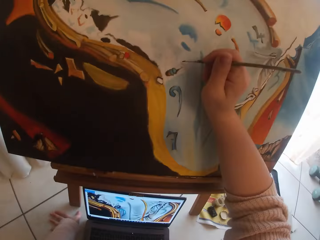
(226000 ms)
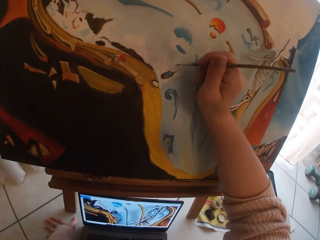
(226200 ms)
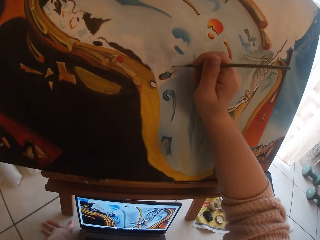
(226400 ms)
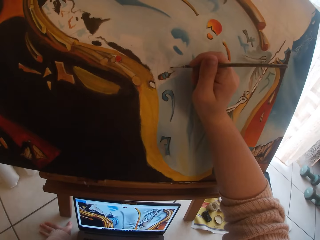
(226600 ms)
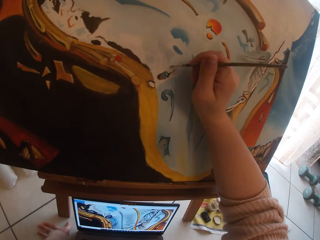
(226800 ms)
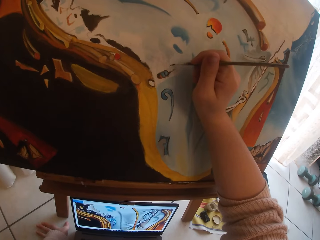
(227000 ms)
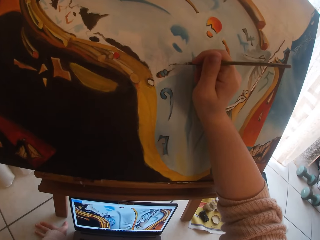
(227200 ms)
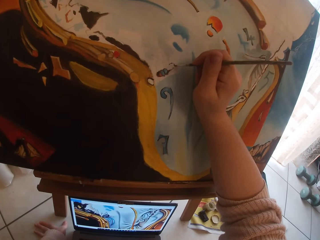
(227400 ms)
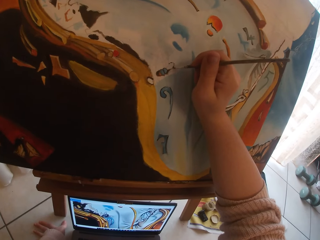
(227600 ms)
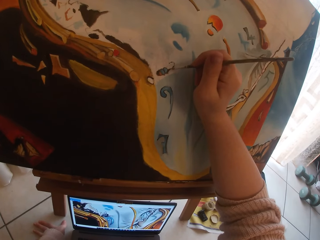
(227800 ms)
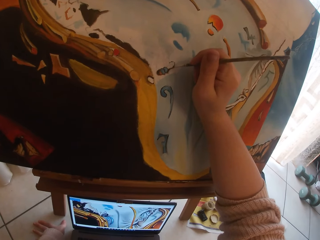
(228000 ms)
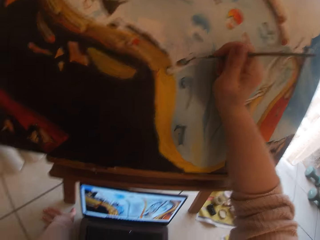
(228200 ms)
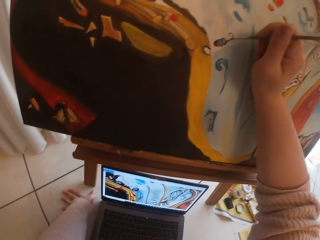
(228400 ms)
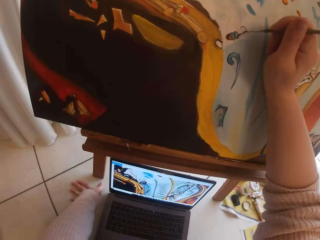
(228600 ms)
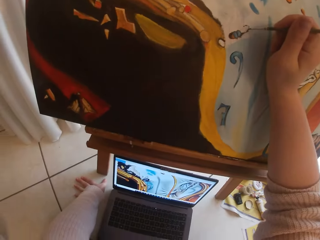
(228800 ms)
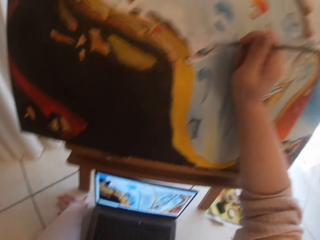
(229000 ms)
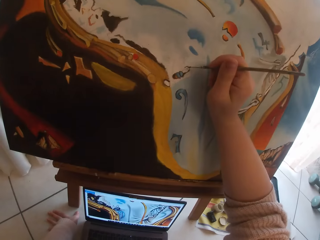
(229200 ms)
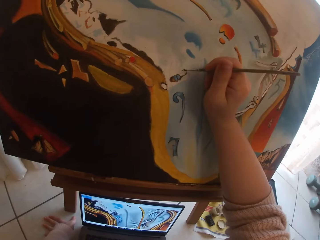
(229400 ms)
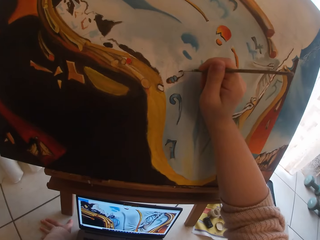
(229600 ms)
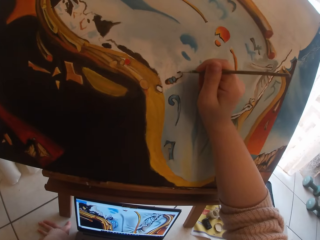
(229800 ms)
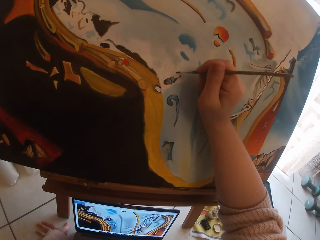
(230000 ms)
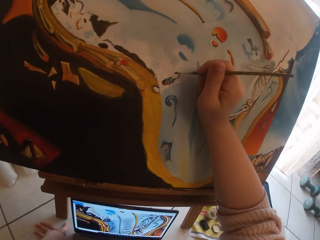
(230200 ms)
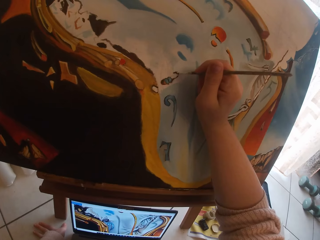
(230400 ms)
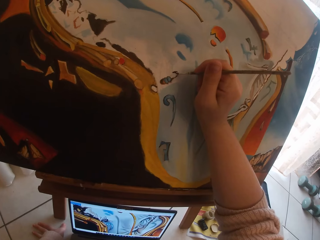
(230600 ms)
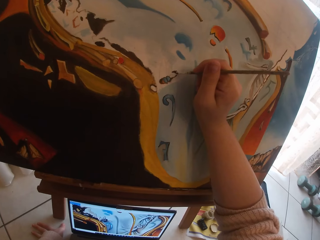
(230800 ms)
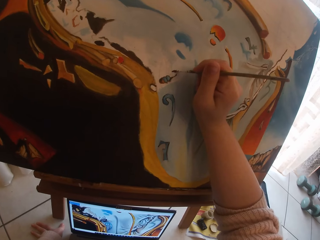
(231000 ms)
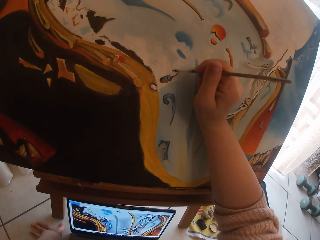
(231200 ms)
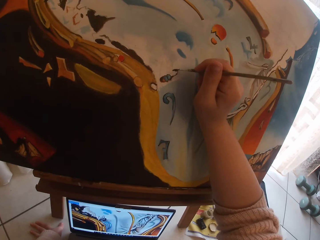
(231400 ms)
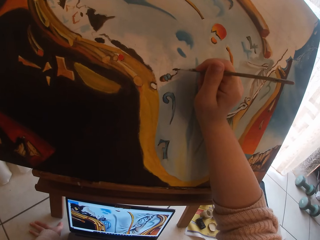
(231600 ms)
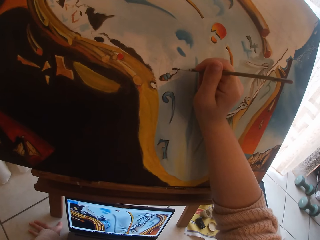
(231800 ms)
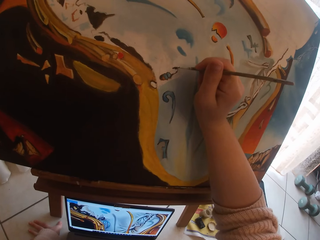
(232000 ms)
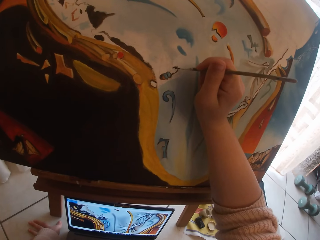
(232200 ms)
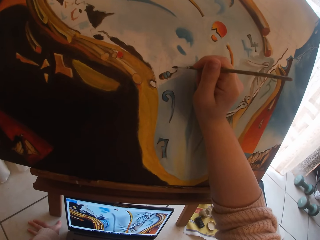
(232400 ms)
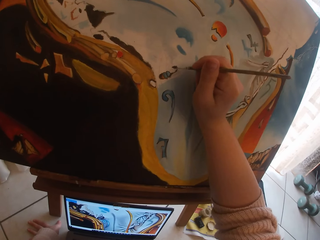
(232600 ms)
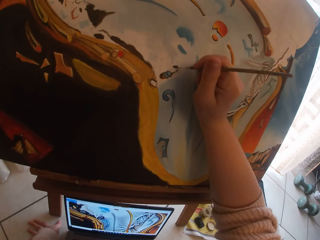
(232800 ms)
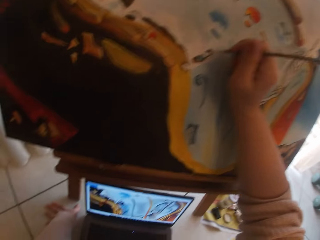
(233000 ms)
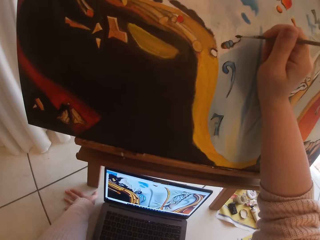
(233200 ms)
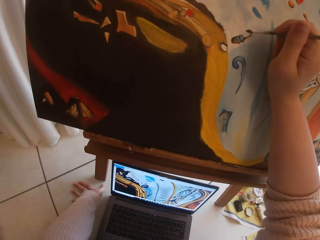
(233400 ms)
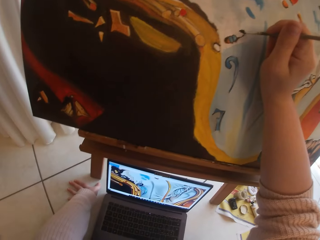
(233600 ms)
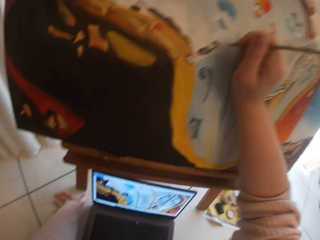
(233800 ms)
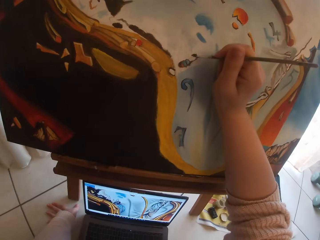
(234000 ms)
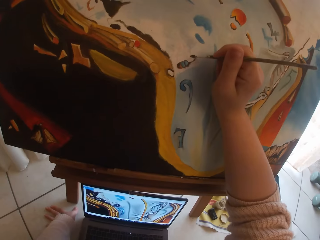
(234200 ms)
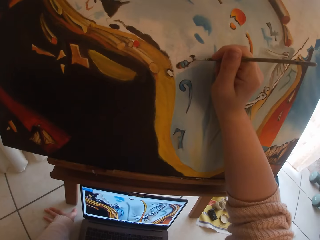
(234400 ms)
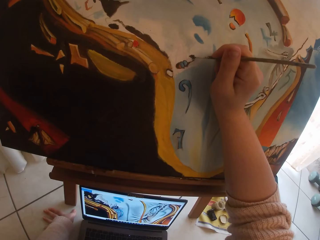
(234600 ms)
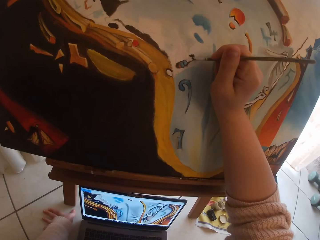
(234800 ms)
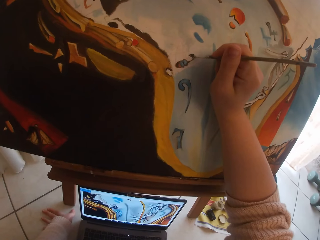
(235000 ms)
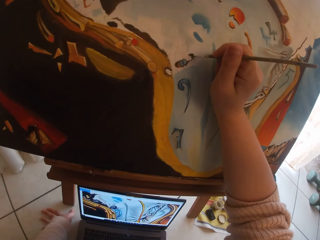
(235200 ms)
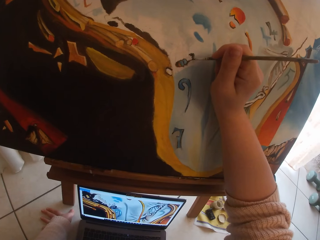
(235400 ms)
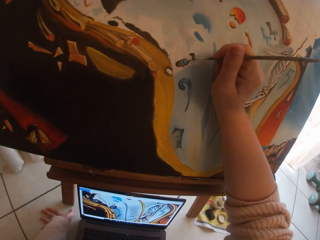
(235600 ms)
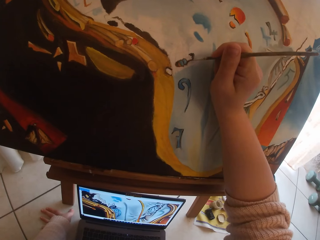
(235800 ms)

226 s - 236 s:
The camera wearer paints the canvas.

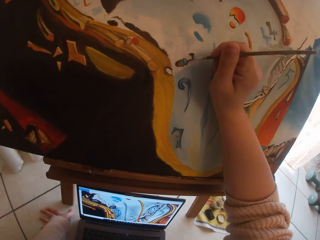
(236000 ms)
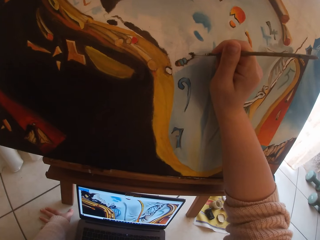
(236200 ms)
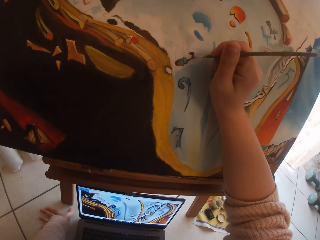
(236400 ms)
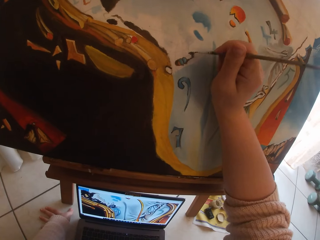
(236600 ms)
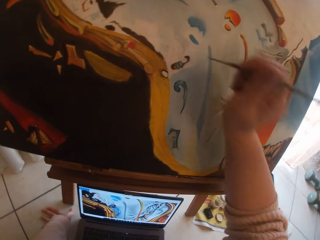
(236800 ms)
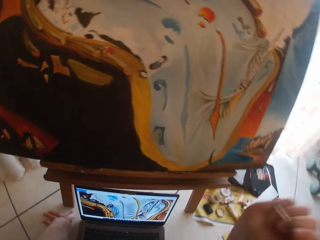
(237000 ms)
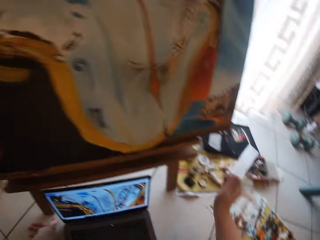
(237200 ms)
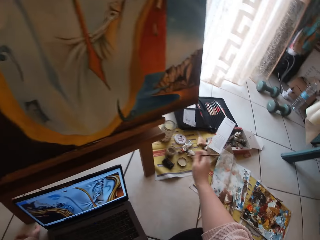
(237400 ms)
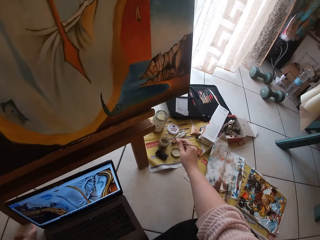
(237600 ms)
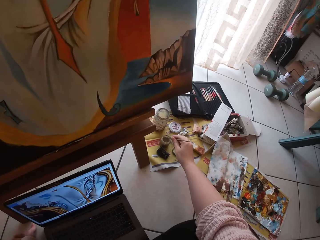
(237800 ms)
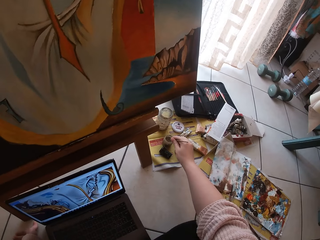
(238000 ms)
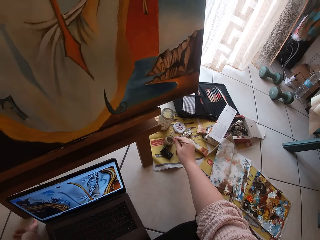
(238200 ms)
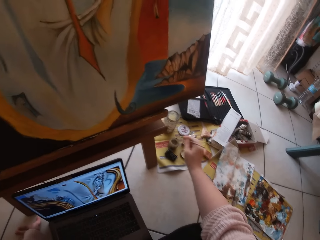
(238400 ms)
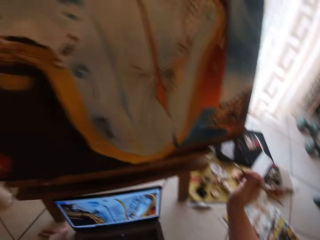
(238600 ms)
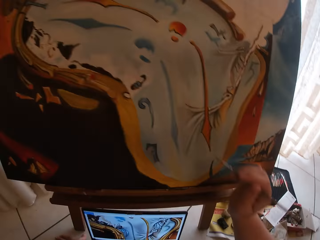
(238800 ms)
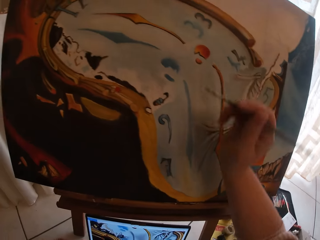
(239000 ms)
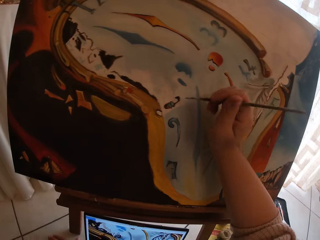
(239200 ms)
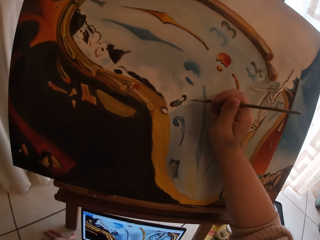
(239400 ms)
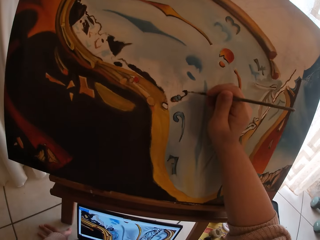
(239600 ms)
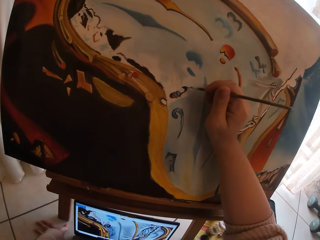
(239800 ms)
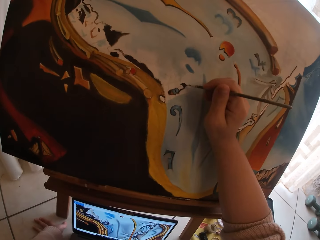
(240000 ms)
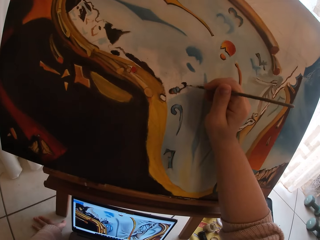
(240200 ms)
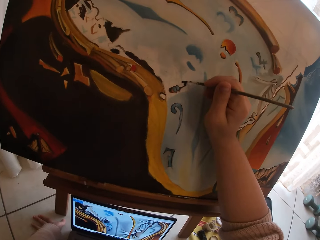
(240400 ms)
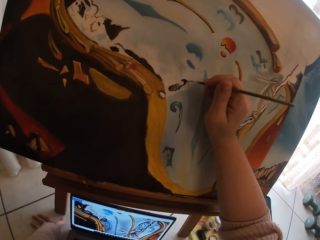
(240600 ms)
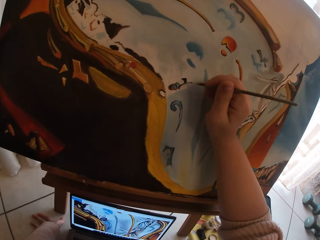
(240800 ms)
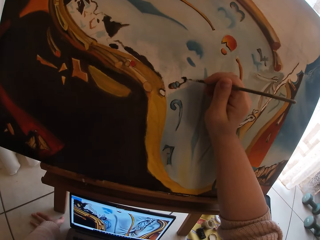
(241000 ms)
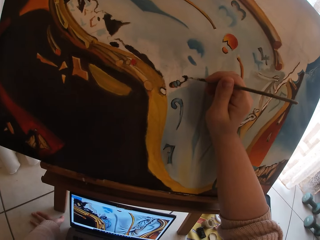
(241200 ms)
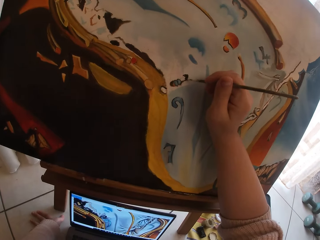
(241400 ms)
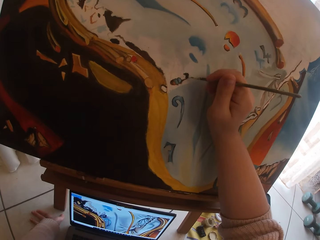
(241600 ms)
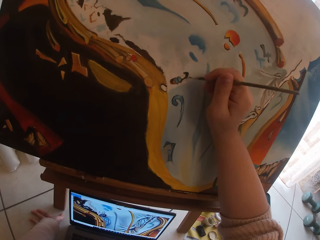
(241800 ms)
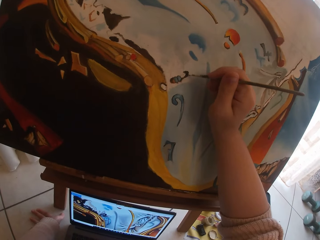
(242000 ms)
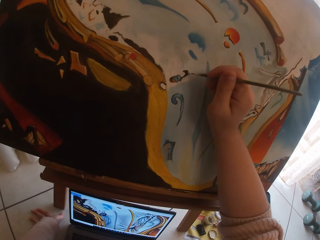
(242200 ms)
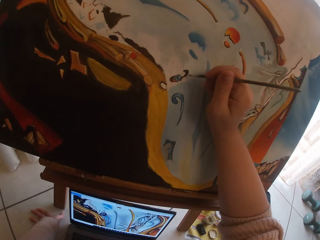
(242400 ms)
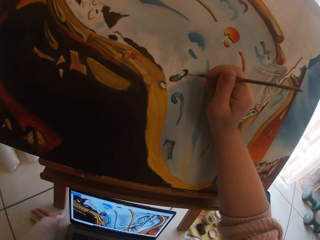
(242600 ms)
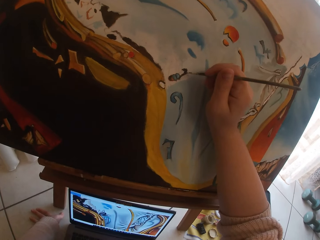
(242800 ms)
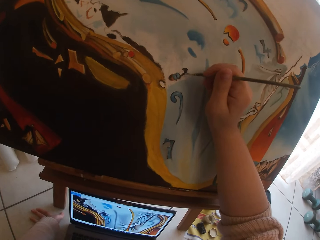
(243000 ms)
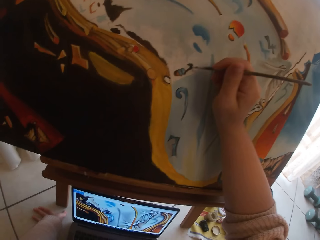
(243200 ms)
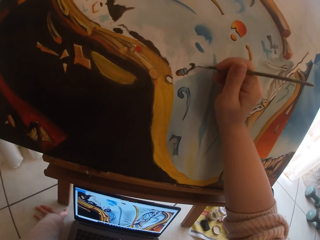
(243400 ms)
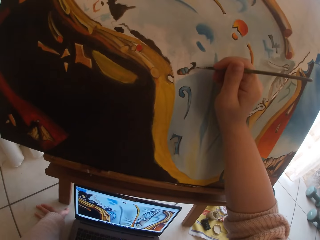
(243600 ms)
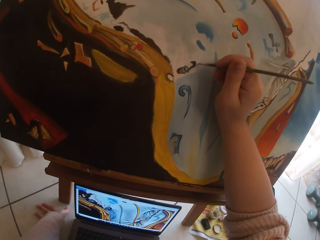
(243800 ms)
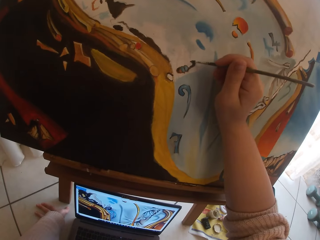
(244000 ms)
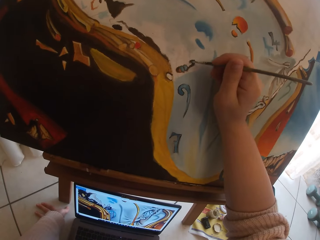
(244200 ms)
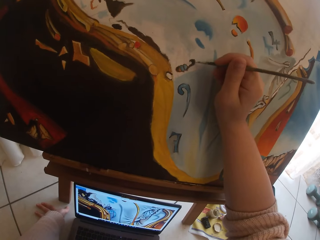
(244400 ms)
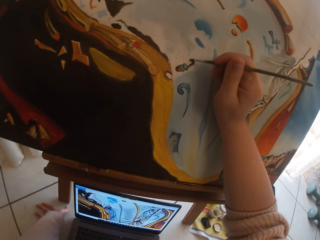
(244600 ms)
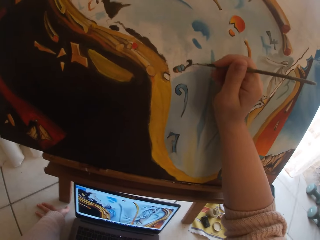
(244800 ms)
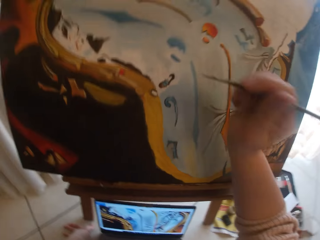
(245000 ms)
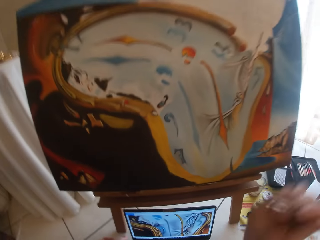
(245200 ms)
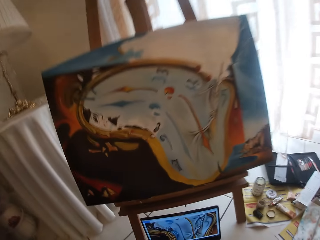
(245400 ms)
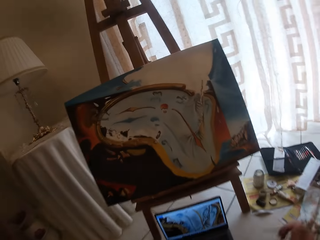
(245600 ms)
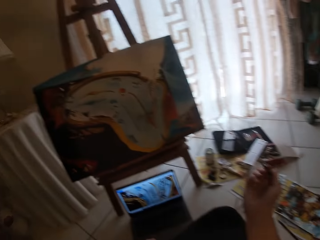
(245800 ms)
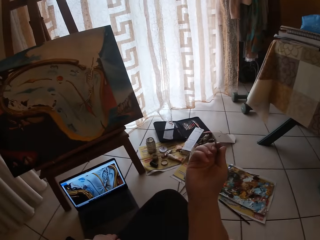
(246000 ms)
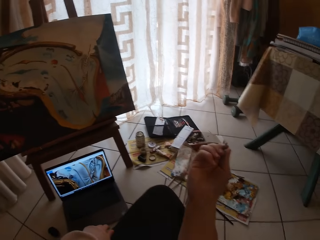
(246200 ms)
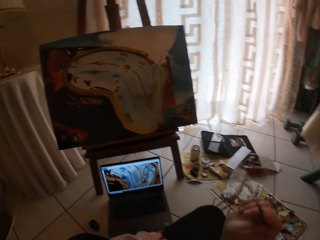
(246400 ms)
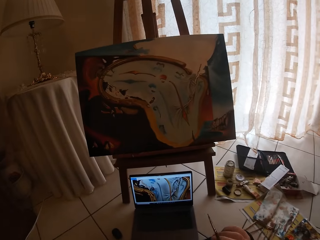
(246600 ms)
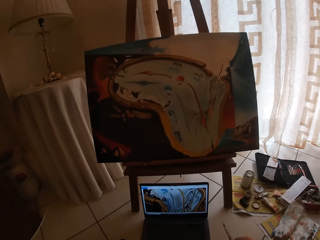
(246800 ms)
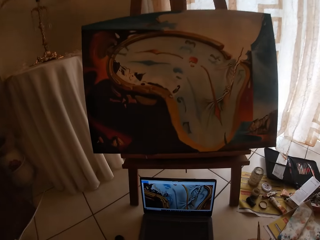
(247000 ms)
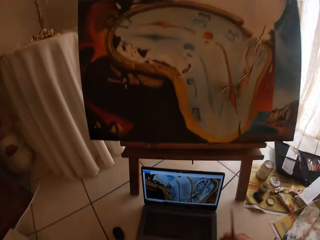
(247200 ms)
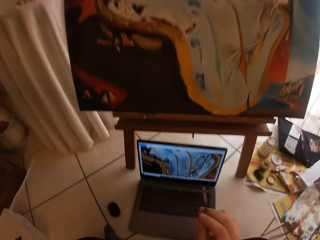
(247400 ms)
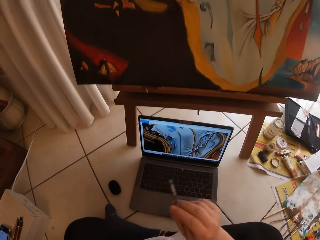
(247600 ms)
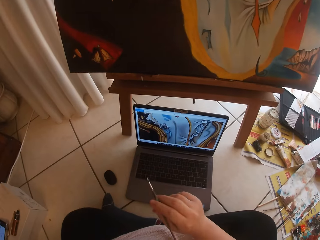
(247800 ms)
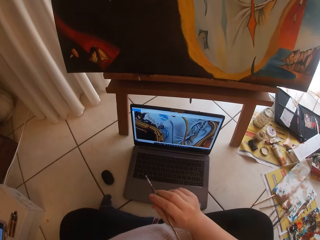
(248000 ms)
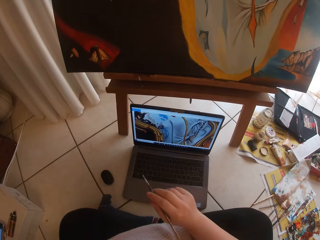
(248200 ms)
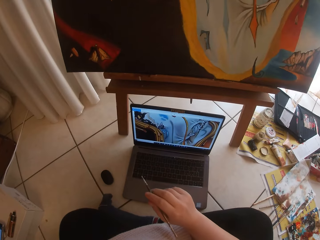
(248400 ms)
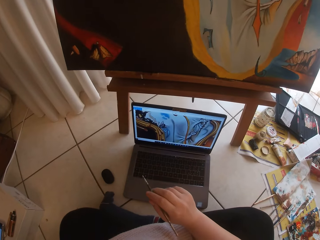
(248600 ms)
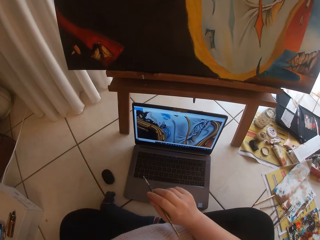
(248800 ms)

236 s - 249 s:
The camera wearer stops drawing the paint. They draw paint from the paint tin. They put the brush inside a liquid container. They draw the paint. They paint the canvas. They stop drawing the paint.
